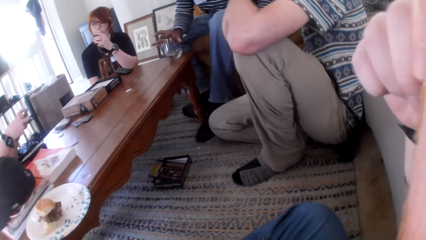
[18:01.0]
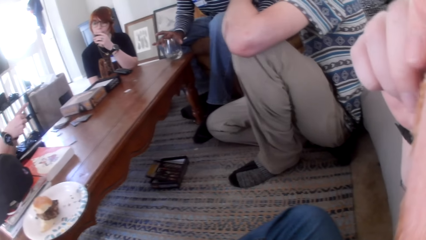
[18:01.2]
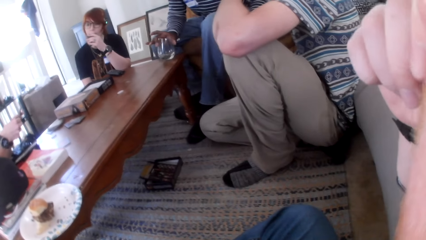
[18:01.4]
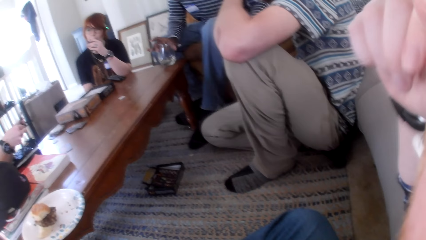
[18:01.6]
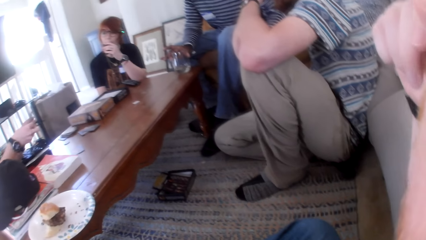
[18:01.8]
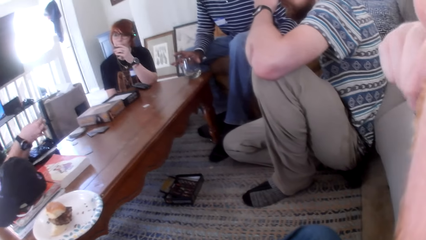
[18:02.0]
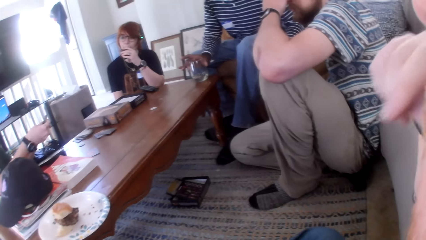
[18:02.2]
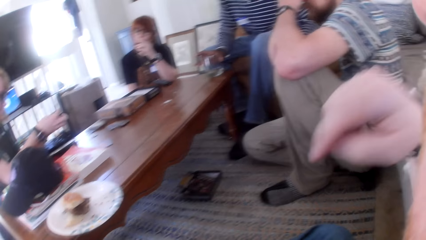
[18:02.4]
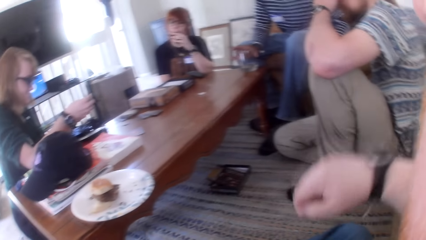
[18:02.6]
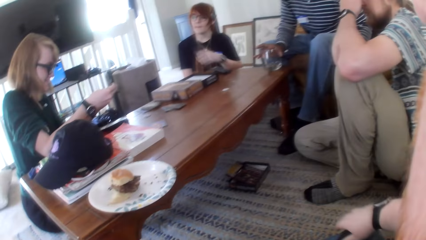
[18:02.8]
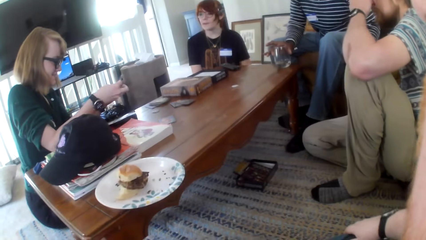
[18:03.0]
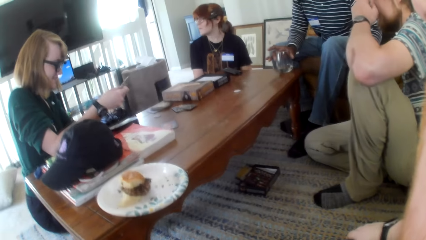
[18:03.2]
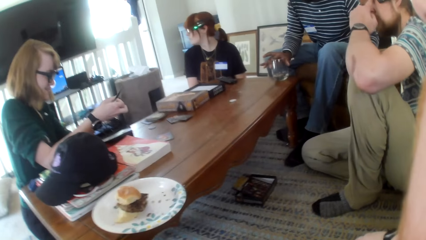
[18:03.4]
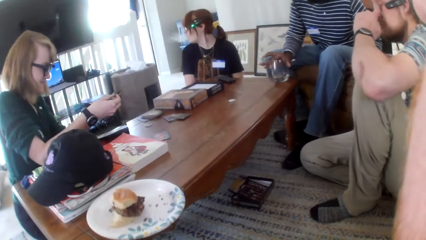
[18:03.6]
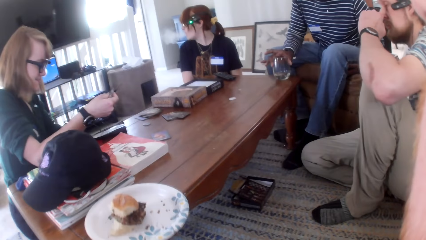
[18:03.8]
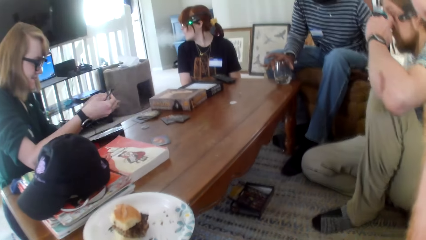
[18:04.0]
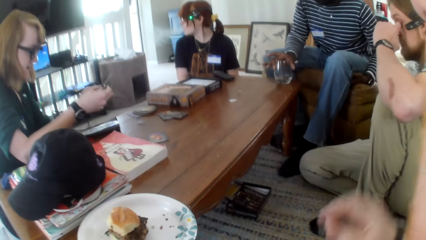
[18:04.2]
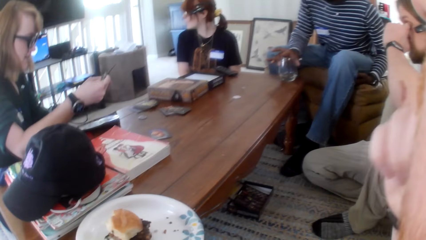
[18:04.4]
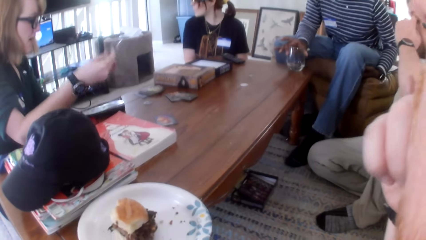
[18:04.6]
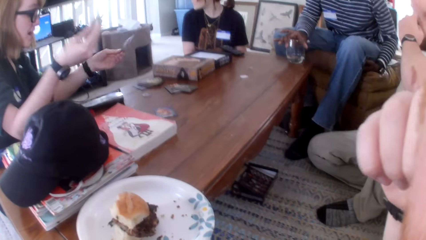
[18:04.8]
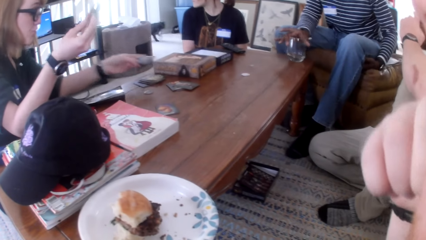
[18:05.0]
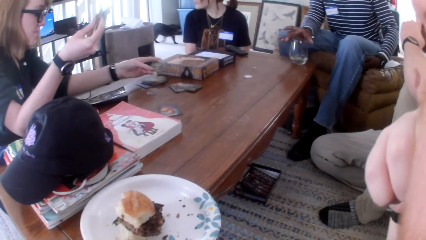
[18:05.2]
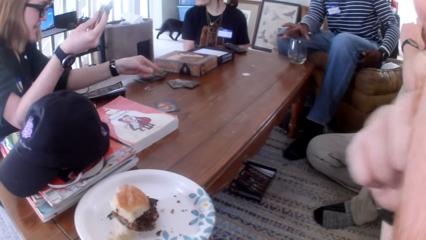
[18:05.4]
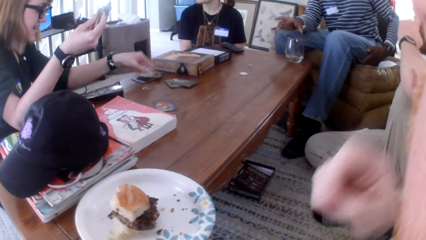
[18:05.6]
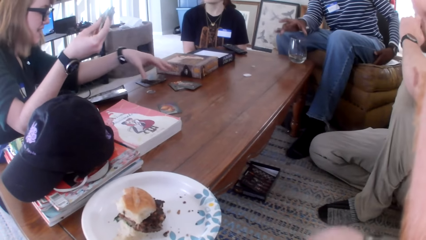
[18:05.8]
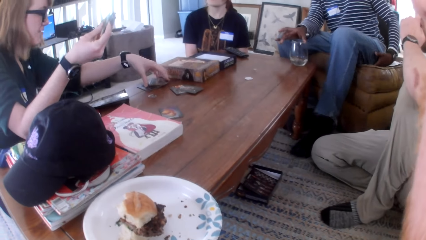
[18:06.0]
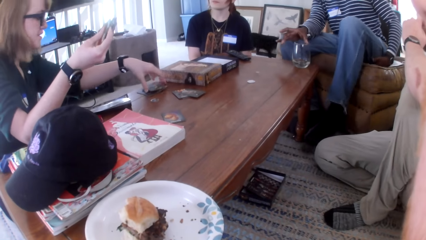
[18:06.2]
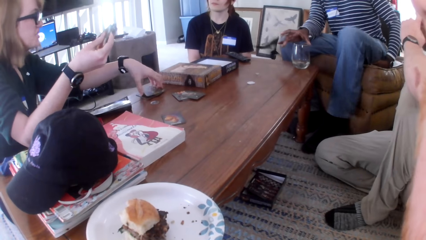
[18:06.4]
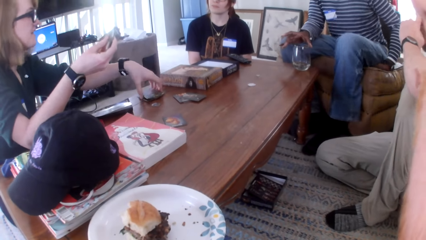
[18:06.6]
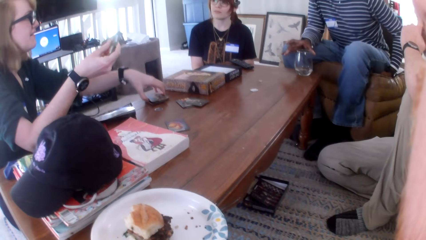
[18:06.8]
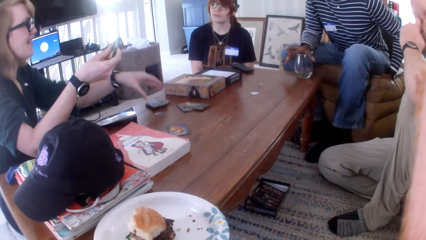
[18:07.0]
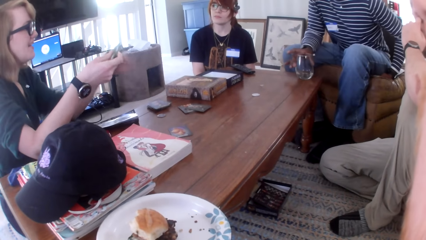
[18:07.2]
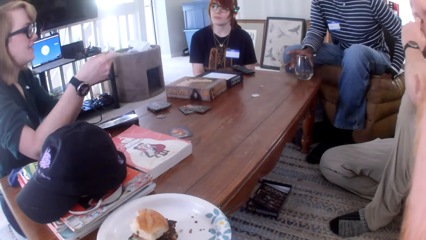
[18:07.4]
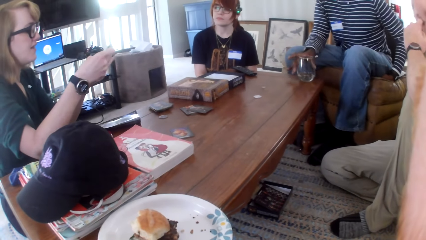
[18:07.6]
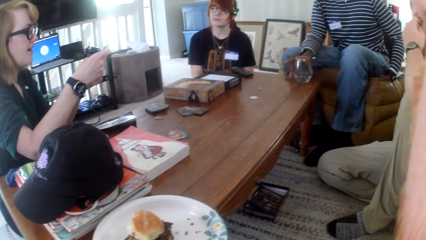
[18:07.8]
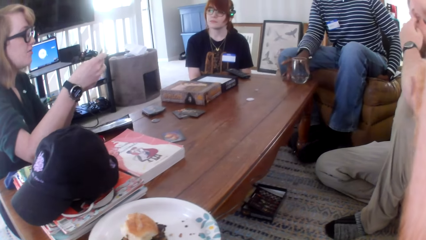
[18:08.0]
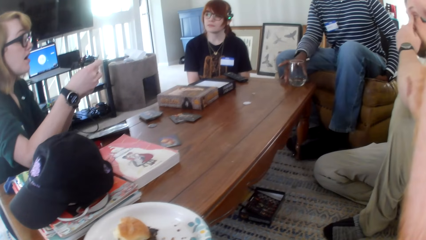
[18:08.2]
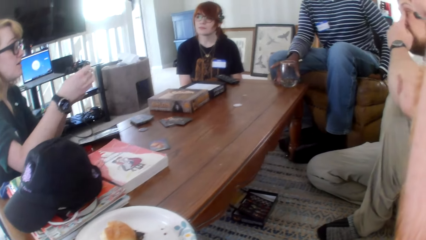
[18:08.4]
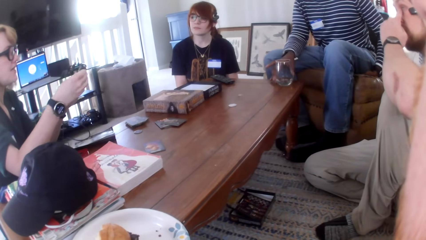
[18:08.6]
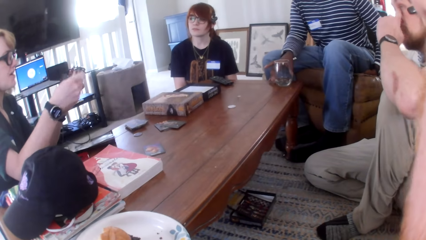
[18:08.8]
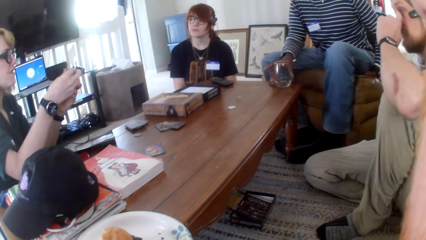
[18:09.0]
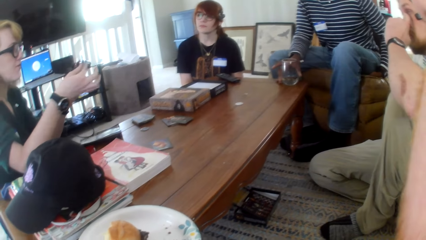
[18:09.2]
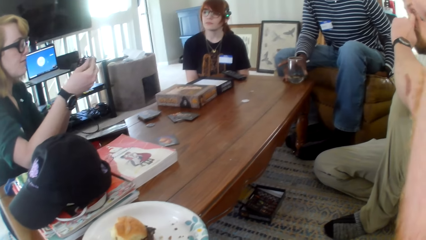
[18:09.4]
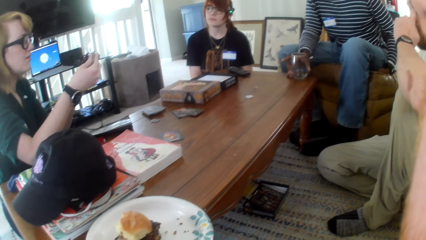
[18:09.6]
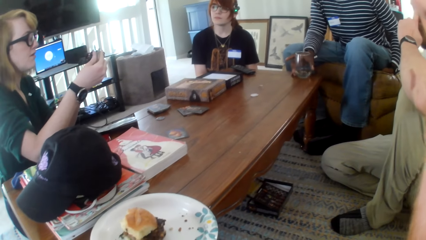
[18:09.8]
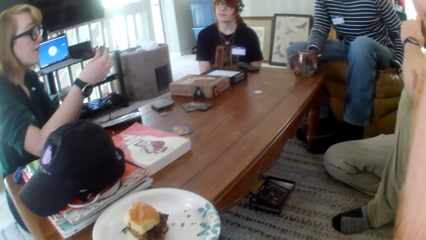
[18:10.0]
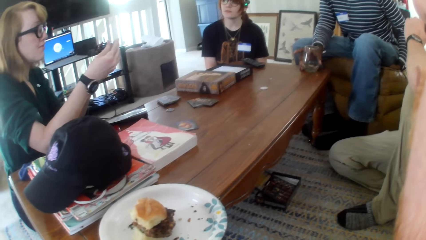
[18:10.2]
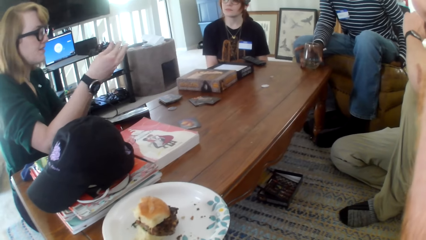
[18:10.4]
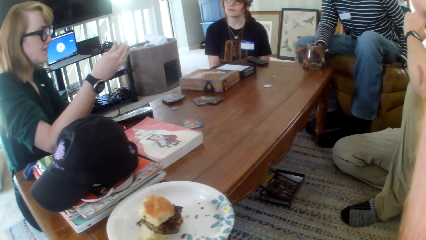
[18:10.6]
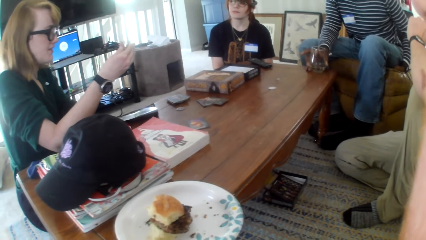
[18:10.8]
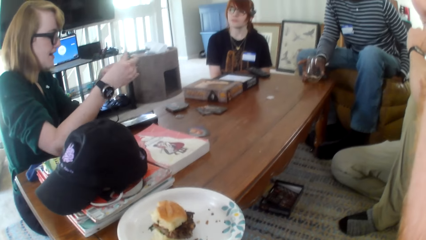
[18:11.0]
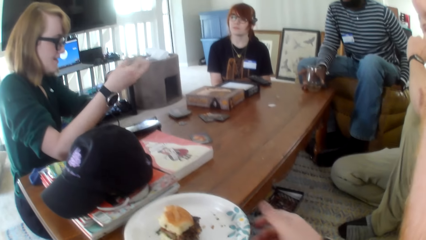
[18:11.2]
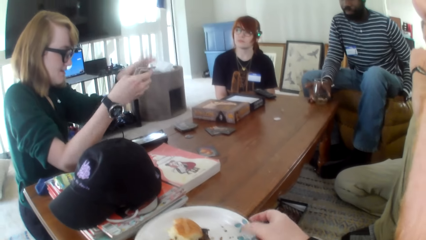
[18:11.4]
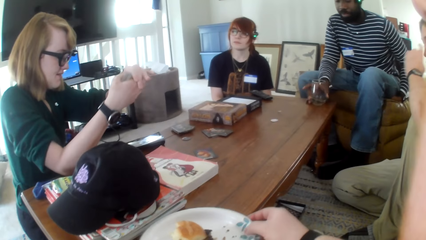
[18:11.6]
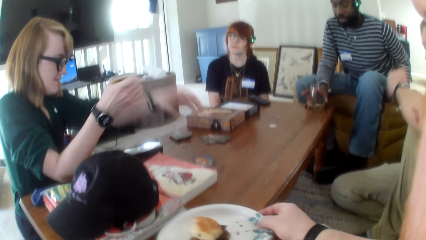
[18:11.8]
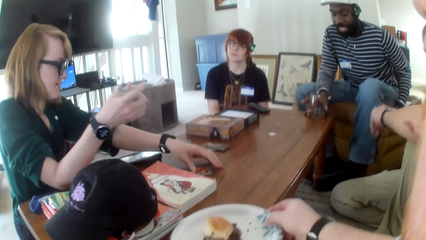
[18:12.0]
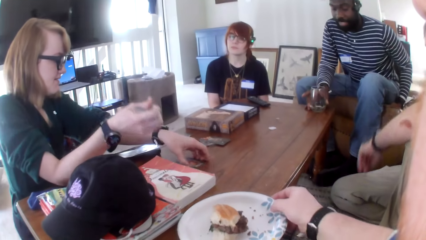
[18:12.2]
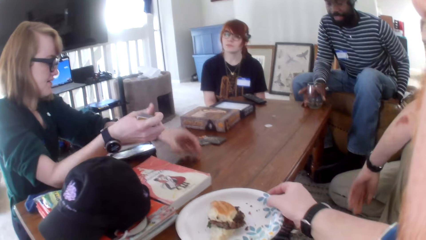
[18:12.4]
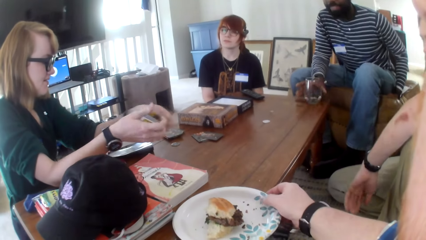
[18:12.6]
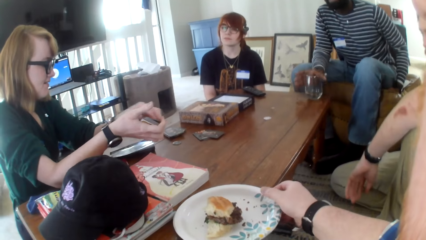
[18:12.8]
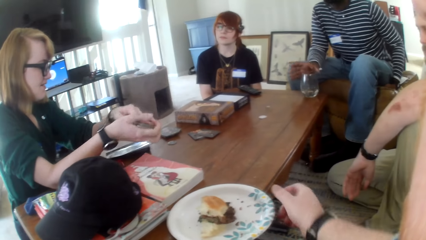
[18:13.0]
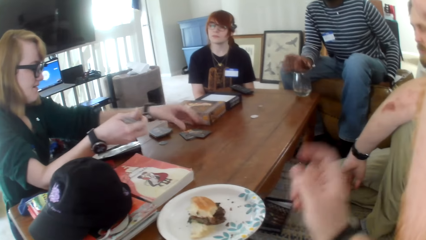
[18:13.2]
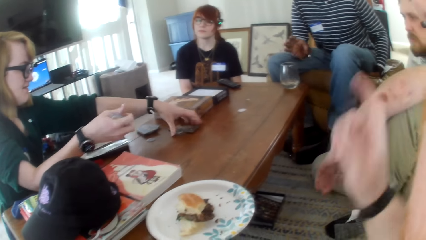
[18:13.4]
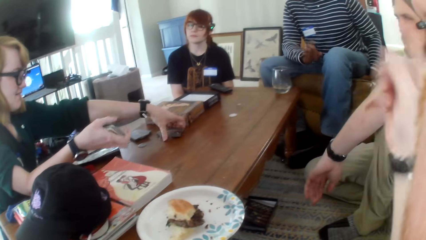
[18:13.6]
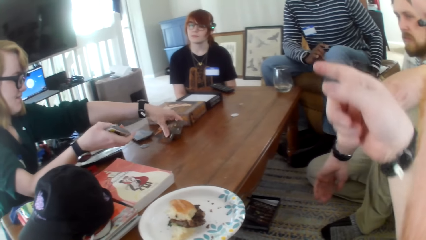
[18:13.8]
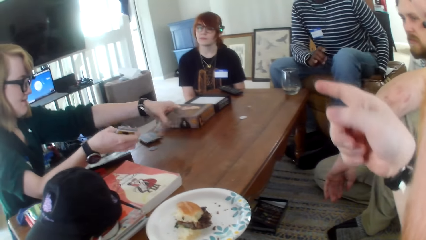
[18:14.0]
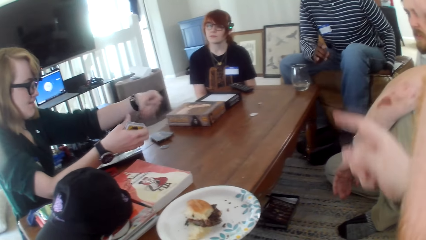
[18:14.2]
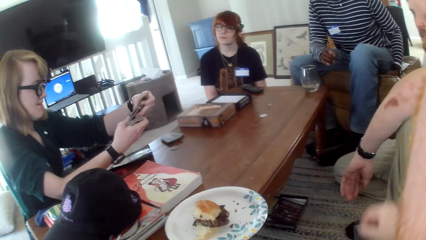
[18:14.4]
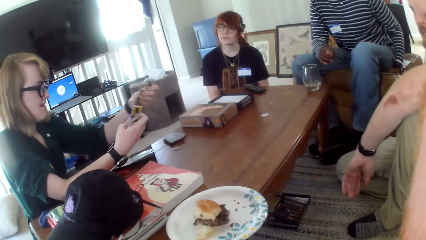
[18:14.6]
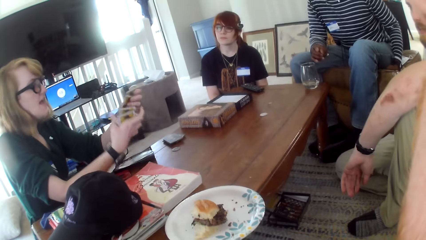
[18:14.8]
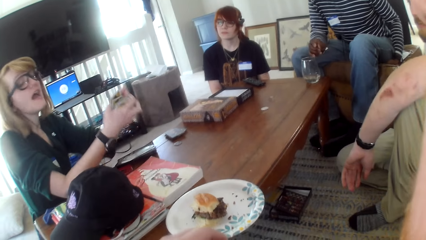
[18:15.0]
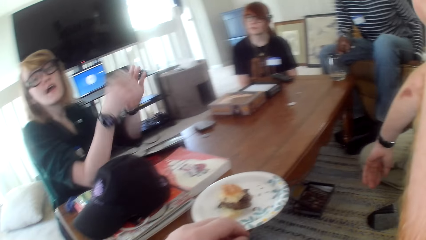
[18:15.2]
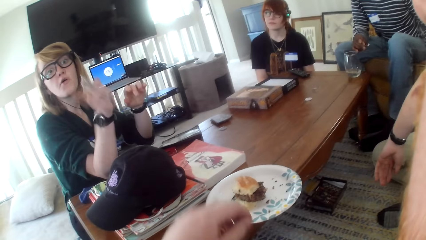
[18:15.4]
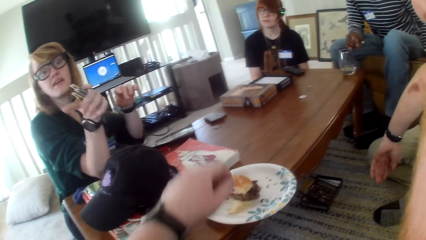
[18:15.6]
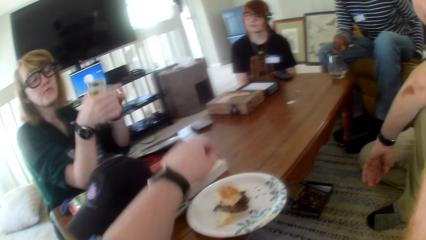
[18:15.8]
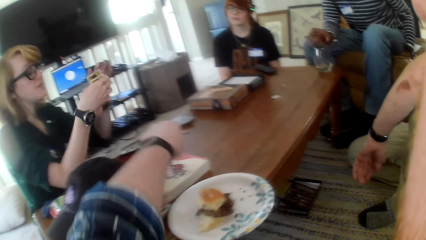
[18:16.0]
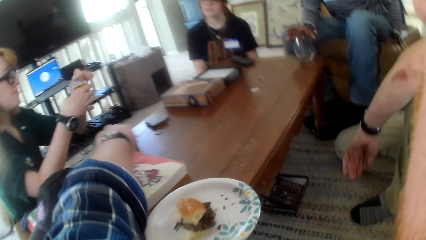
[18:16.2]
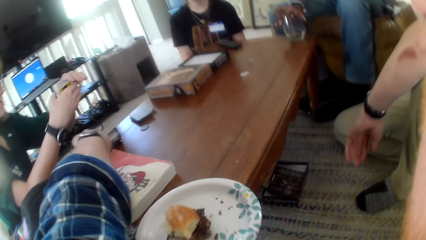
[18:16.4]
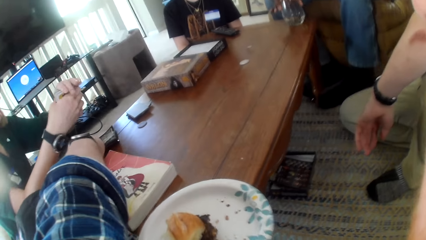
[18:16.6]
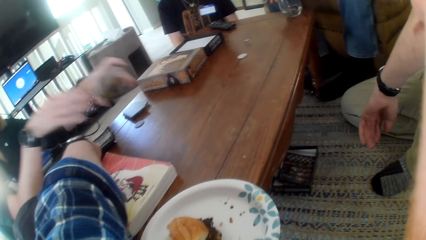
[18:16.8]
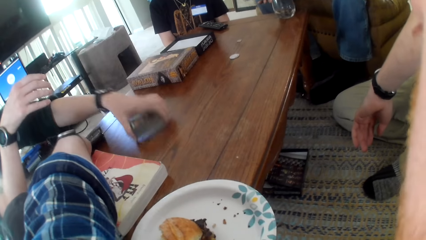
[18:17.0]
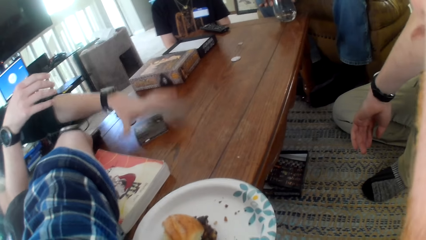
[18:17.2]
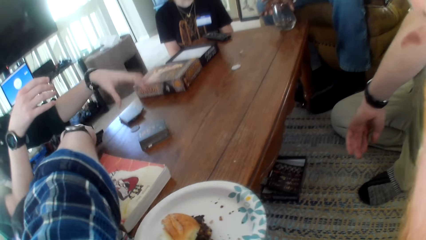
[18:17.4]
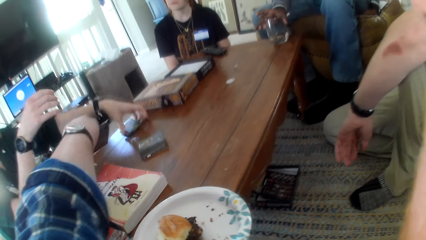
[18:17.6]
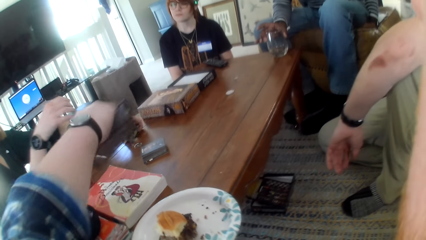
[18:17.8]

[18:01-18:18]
A woman talks. A person is holding a glass. The camera wearer talks. The woman talks. The camera wearer moves their hand. The woman places the cards on the table.
